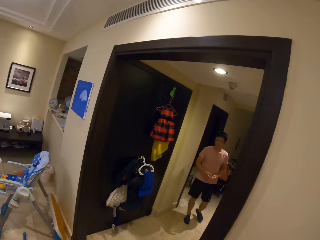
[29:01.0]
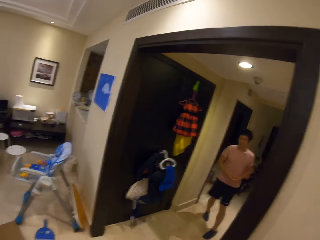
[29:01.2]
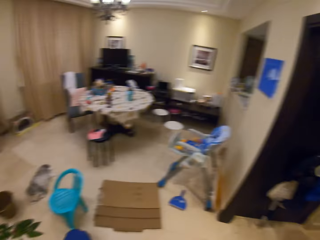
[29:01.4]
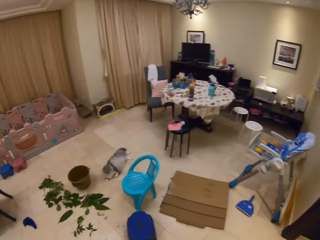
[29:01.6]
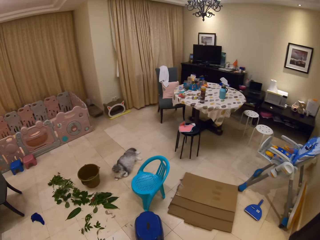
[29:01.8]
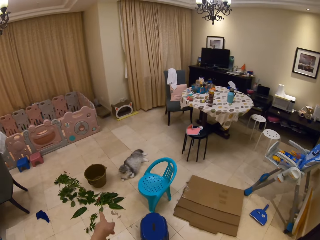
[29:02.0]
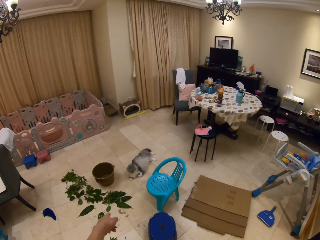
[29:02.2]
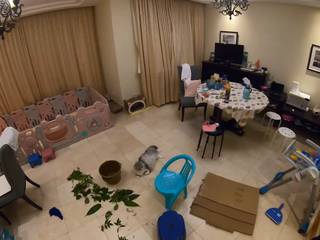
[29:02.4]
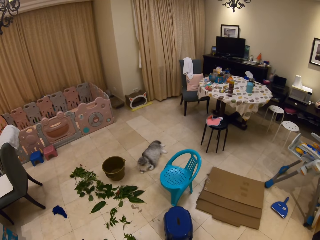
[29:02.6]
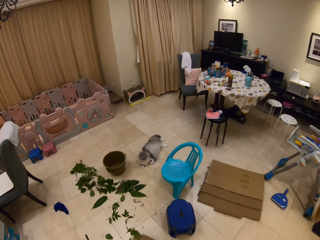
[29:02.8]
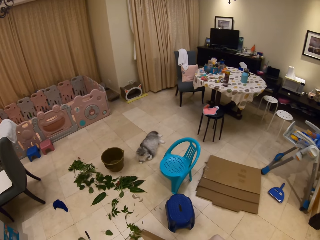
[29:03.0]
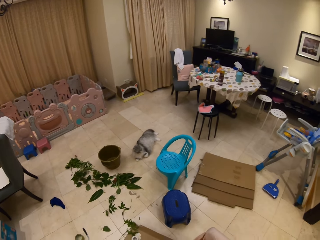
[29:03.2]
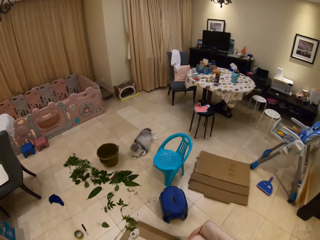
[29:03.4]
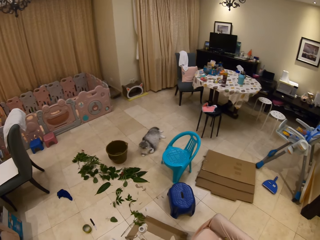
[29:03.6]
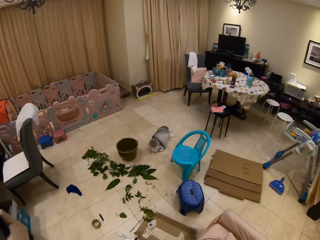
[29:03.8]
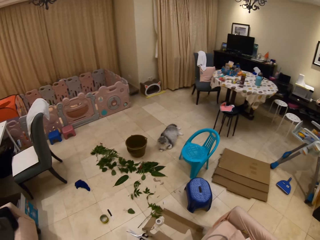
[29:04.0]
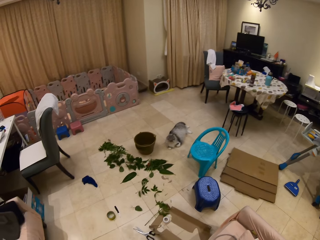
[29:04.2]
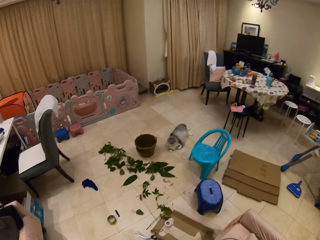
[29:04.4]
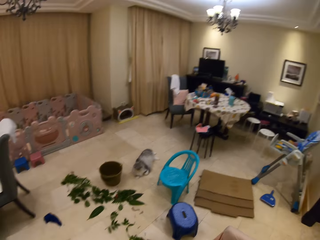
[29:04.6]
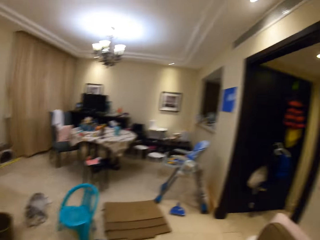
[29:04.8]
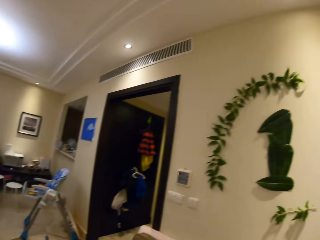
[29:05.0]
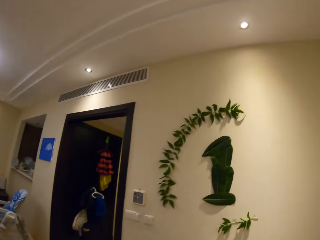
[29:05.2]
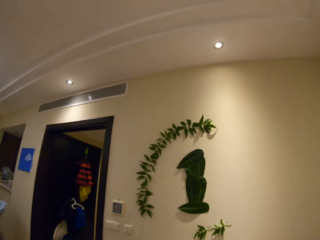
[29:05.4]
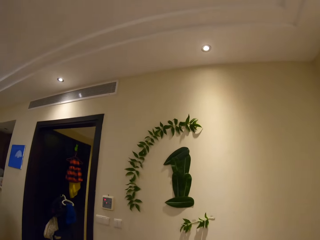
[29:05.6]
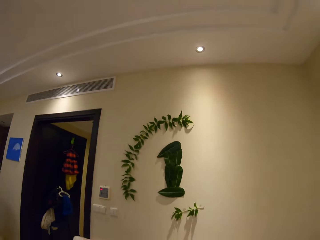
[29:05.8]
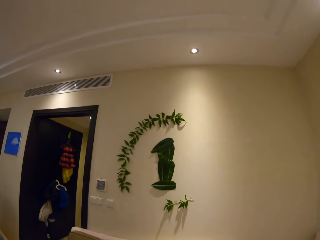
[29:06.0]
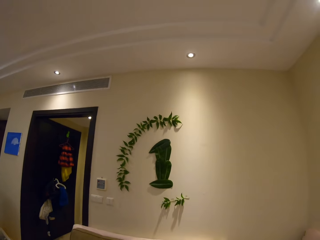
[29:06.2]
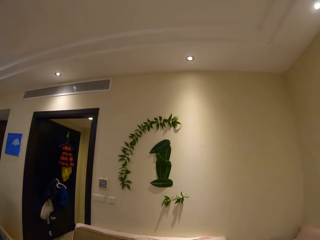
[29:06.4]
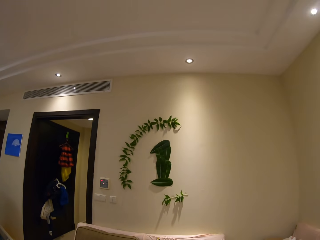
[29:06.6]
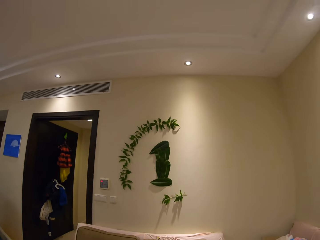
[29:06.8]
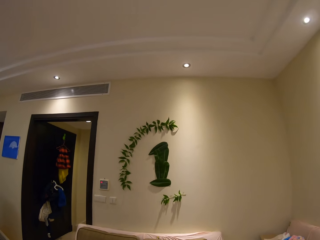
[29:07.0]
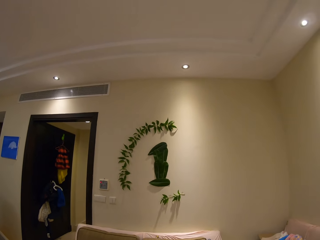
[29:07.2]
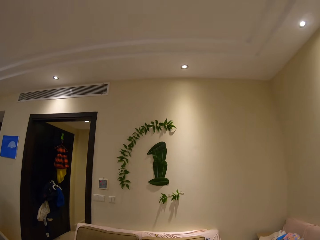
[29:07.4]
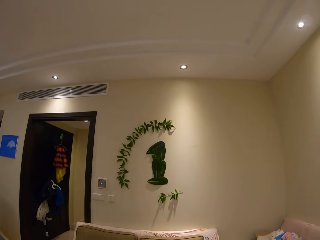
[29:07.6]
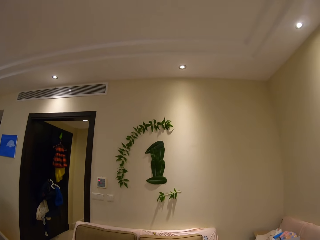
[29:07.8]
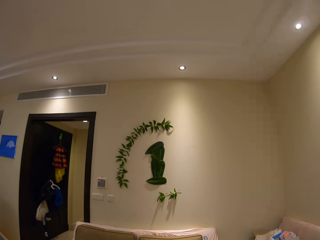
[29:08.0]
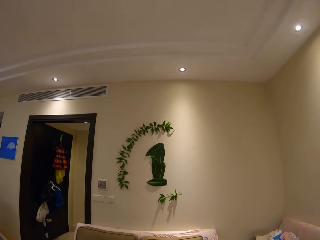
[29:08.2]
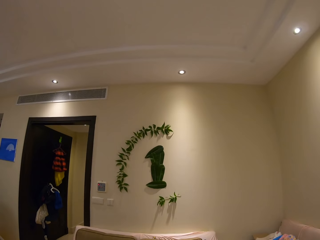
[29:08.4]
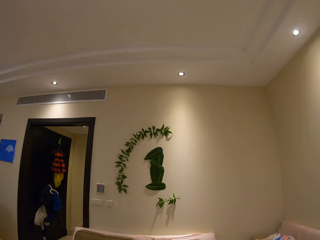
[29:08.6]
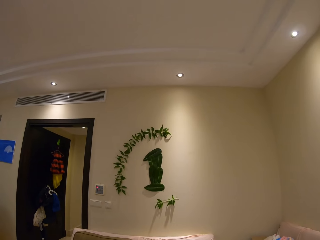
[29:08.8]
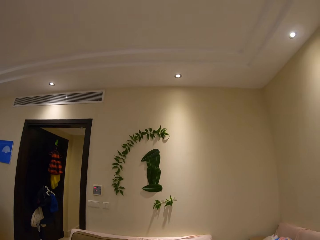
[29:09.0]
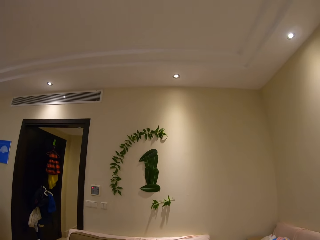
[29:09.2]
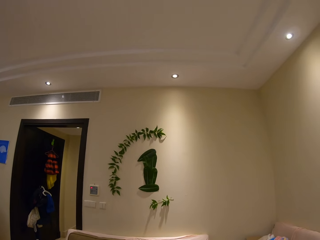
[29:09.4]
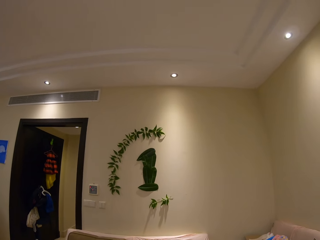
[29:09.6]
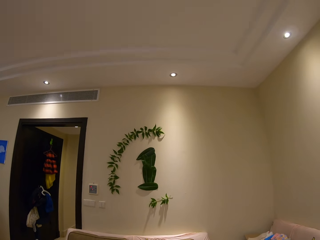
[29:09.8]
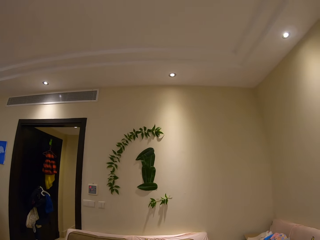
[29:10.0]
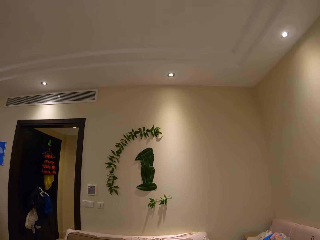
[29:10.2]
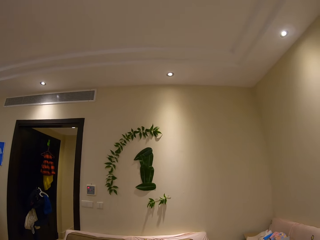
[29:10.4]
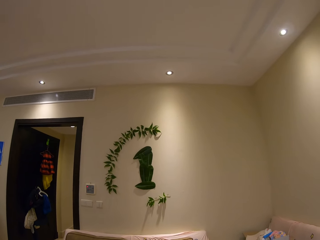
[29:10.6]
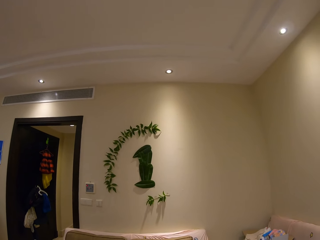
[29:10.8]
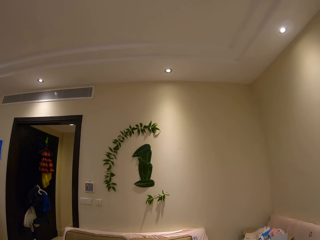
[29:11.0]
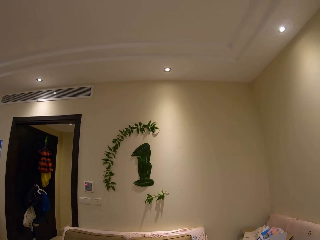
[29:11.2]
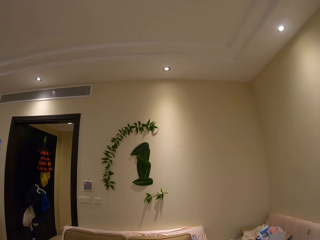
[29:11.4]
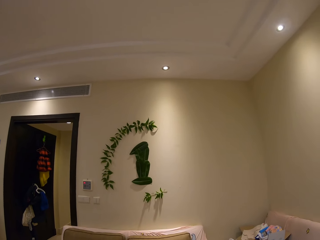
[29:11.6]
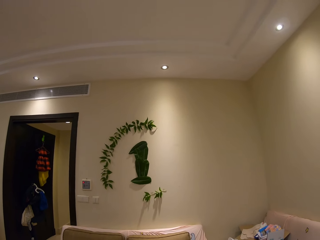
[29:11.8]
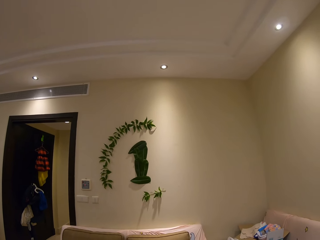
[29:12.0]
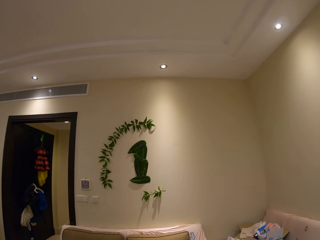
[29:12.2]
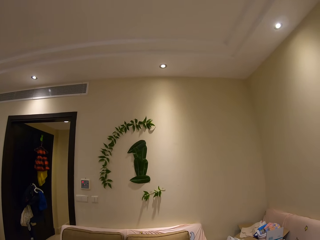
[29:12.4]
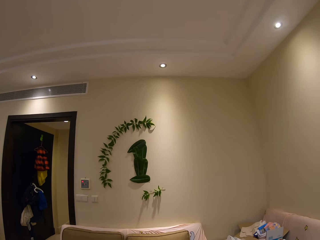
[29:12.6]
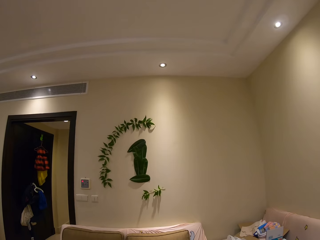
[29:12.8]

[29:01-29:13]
The camera wearer speaks to a person. The person moves out of the room. The camera wearer speaks to the person. They look around. They give direction to the person. They look at the plant decoration on the wall. They speak to the person.

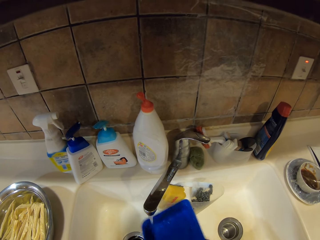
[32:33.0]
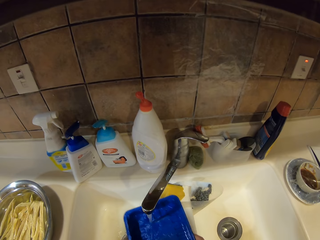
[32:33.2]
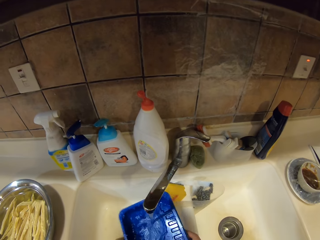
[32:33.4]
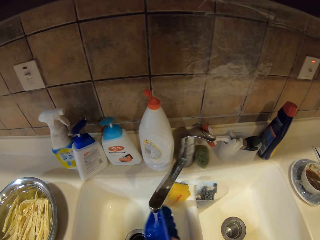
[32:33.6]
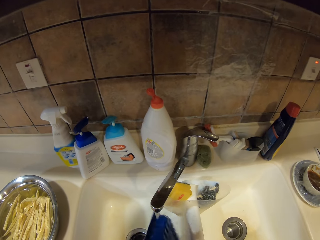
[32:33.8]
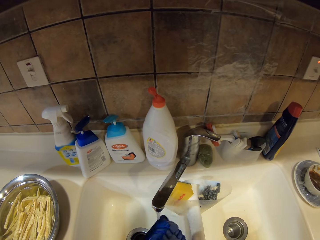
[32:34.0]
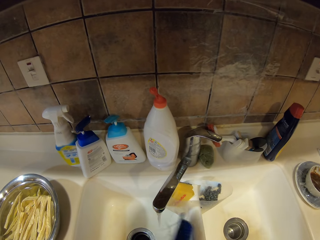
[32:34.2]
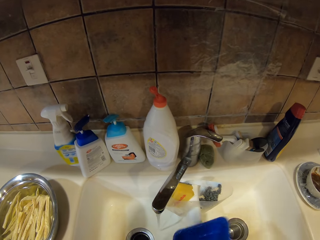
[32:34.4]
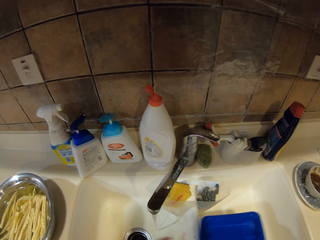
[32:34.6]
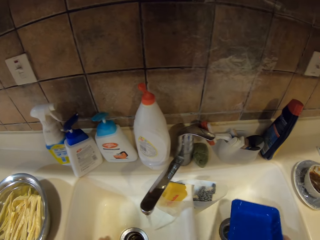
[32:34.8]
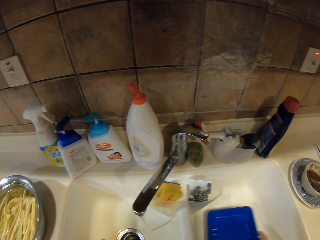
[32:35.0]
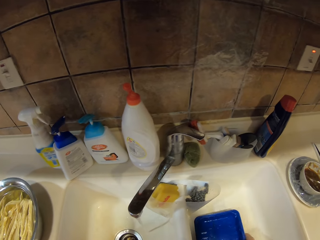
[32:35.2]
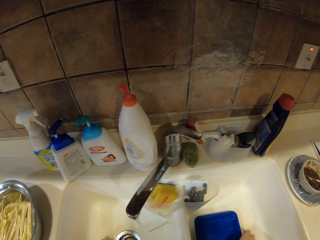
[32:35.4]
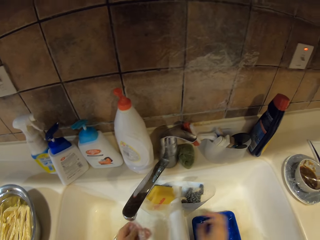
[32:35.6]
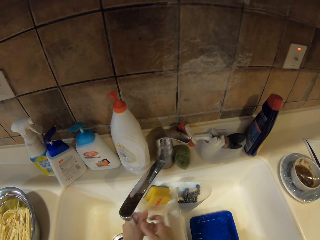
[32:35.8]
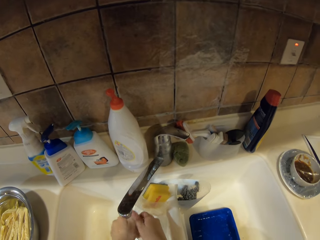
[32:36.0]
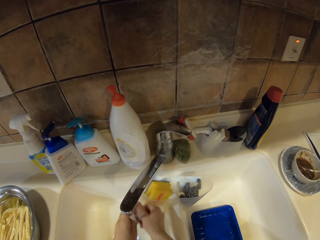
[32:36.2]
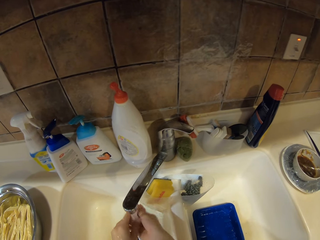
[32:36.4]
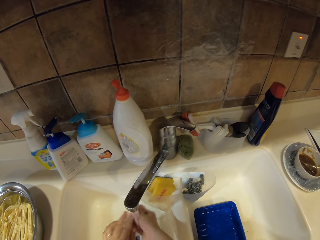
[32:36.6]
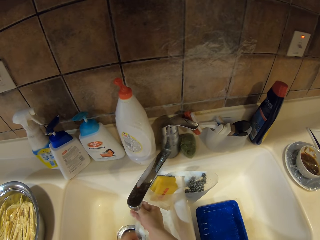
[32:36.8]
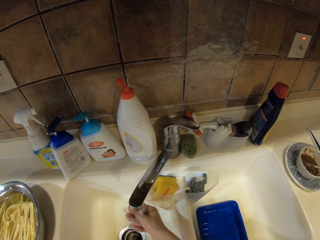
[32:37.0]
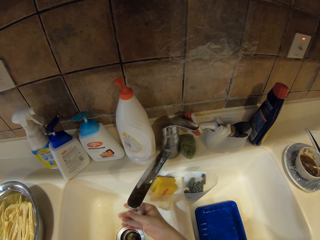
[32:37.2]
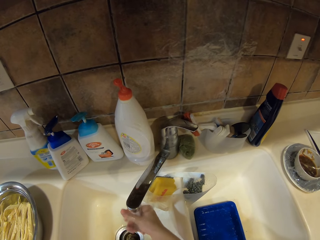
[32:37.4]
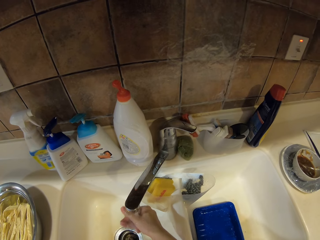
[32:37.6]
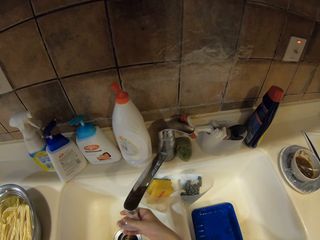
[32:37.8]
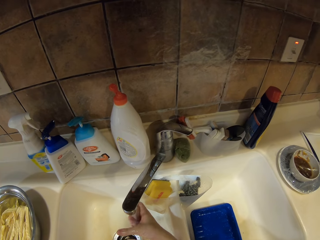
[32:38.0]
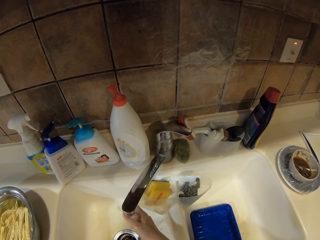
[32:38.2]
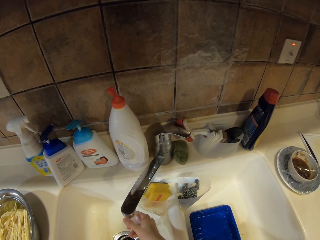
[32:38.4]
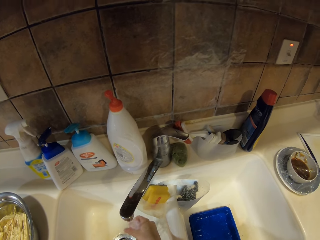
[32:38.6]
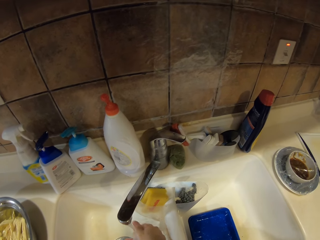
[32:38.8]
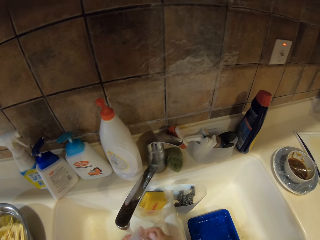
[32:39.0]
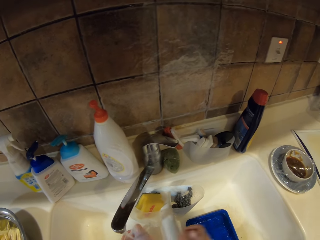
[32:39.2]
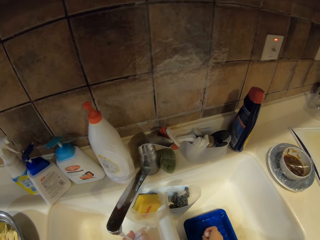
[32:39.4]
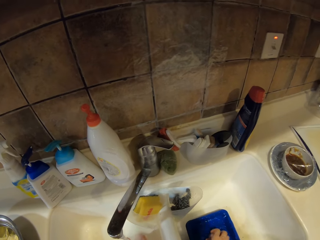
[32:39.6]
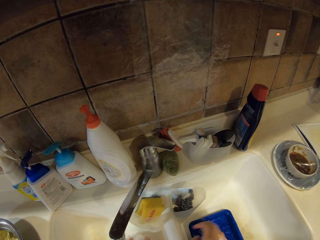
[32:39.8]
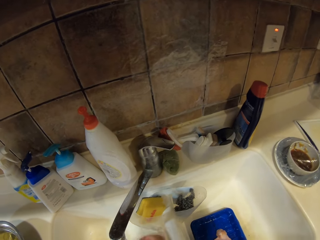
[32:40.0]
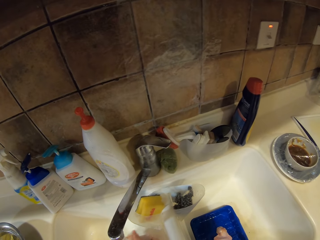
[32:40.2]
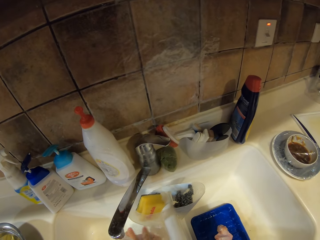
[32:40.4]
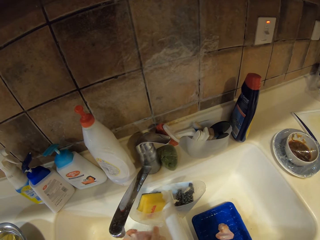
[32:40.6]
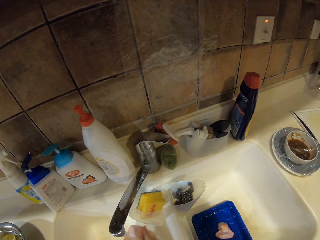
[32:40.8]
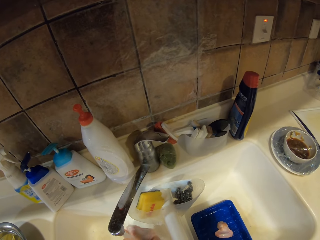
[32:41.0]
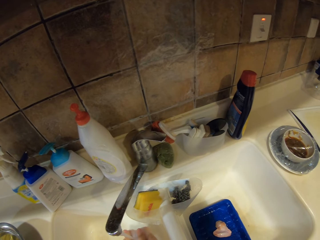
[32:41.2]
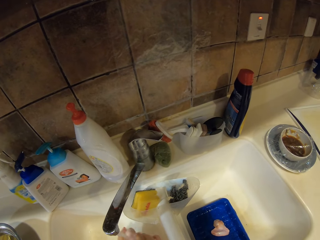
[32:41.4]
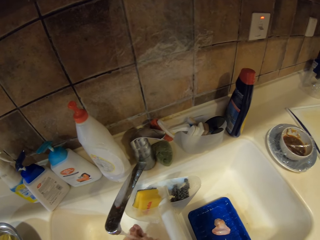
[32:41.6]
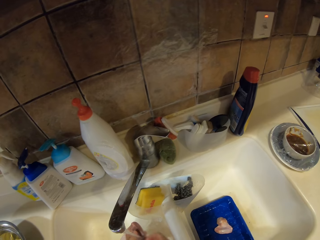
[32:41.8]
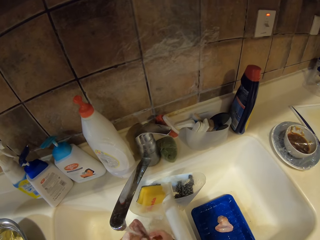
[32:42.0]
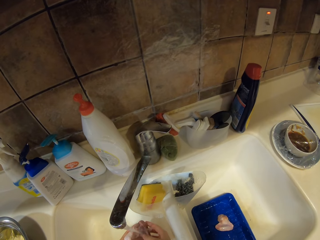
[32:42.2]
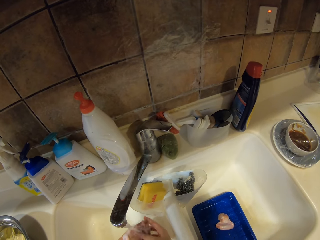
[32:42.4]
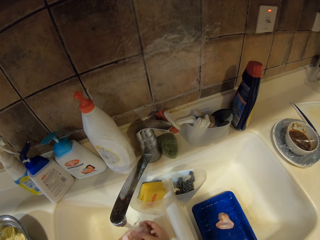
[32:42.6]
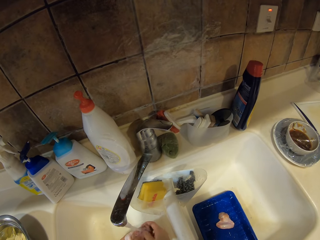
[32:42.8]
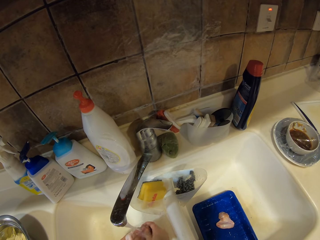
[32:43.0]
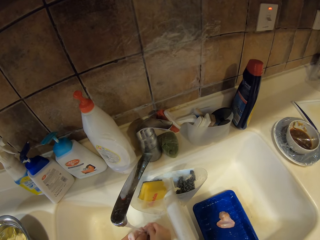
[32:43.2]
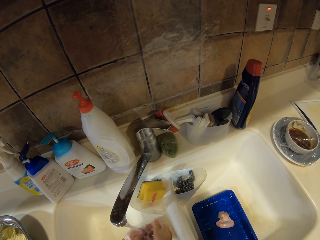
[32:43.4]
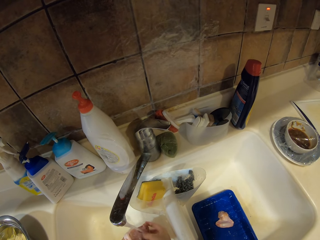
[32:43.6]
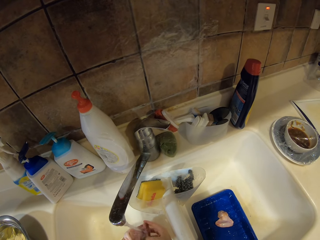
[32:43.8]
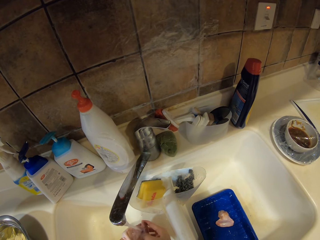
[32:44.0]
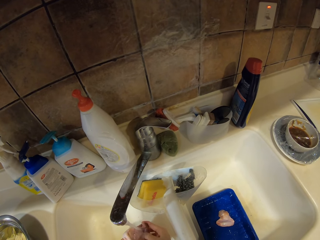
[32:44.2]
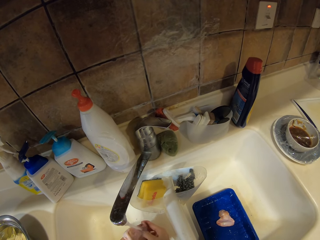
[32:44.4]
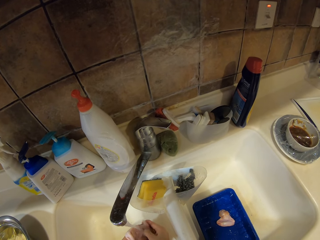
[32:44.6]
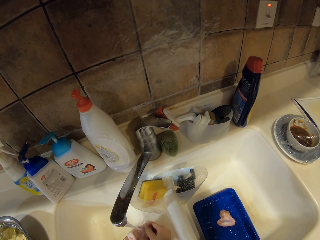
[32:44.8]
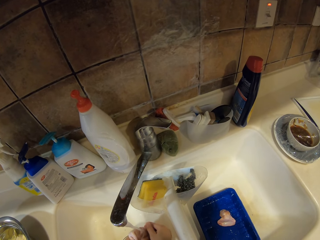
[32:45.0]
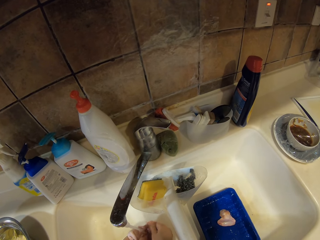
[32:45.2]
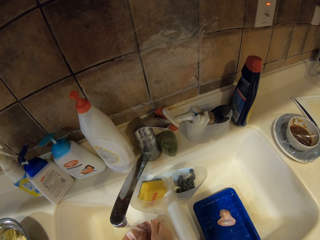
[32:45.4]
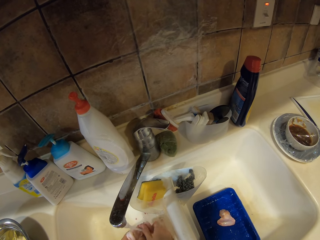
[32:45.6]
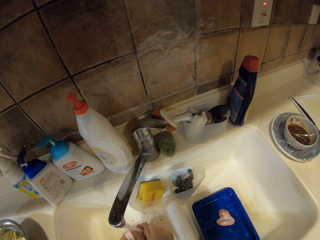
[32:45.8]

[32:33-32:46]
The camera wearer places the food container on the other sink. They wash the chicken piece. They pick a piece of chicken with the left hand. They wash the piece of chicken. They place the piece of chicken on the food container. They wash the piece of chicken.
